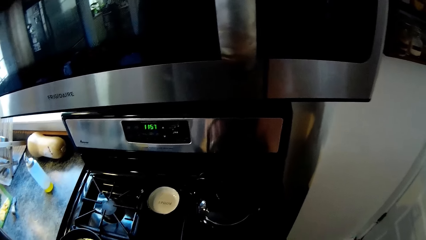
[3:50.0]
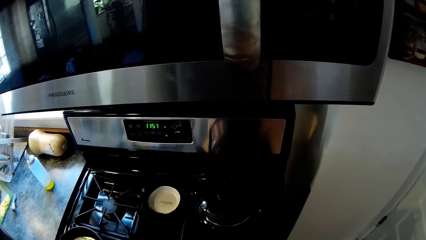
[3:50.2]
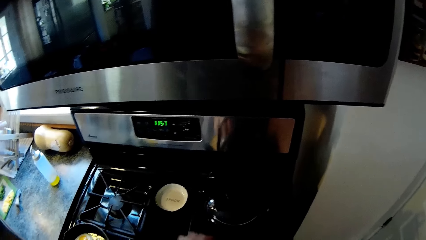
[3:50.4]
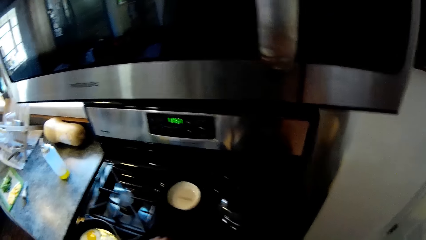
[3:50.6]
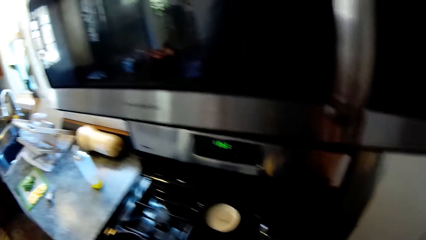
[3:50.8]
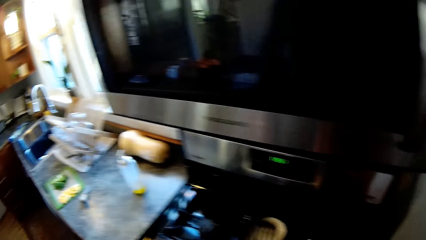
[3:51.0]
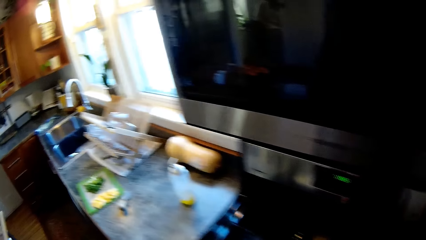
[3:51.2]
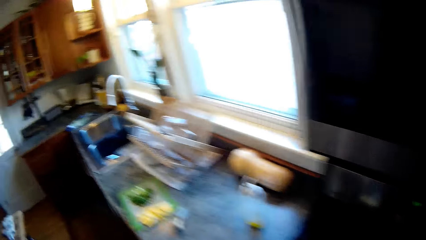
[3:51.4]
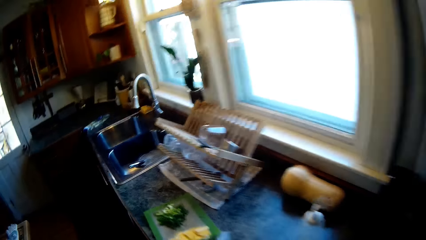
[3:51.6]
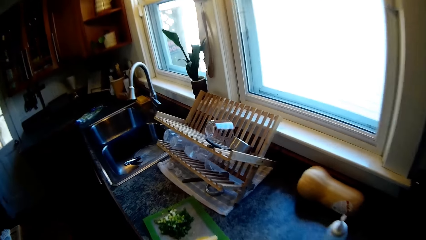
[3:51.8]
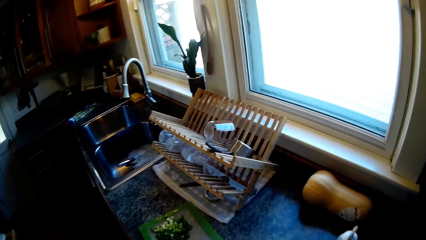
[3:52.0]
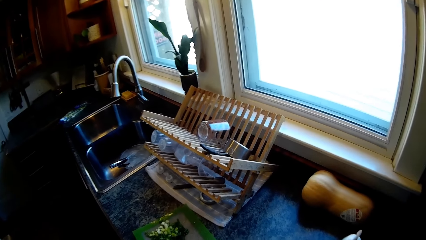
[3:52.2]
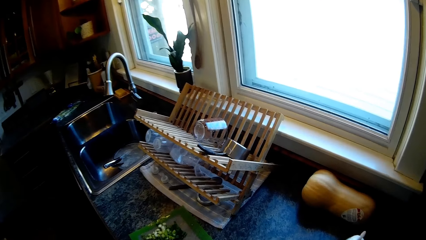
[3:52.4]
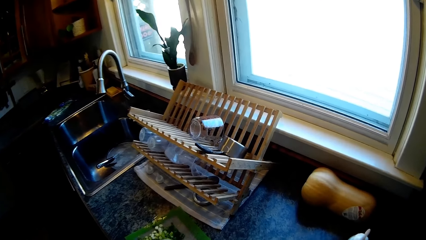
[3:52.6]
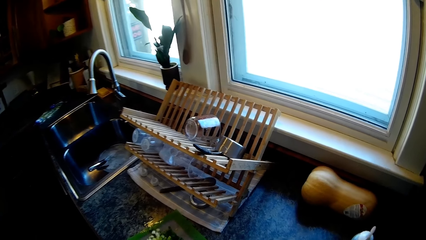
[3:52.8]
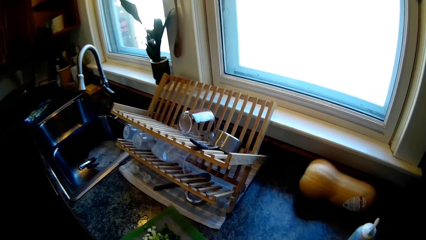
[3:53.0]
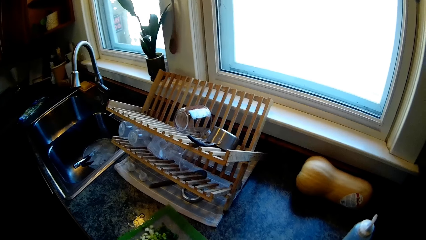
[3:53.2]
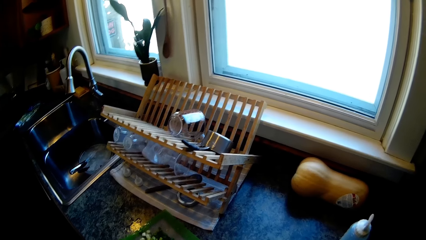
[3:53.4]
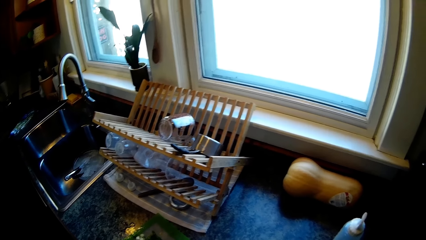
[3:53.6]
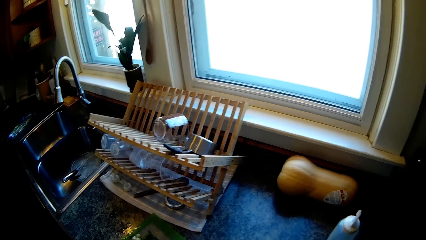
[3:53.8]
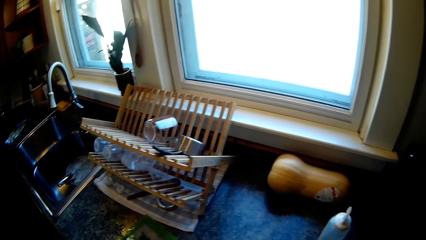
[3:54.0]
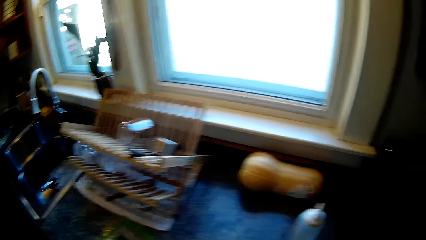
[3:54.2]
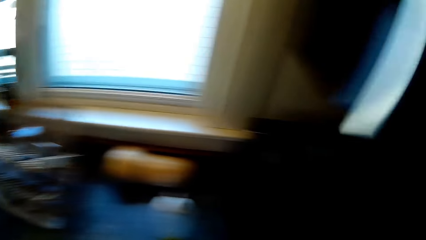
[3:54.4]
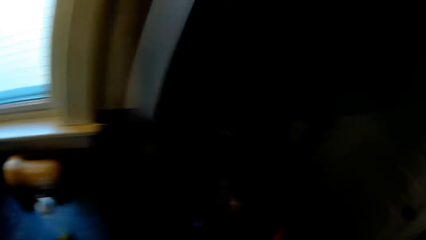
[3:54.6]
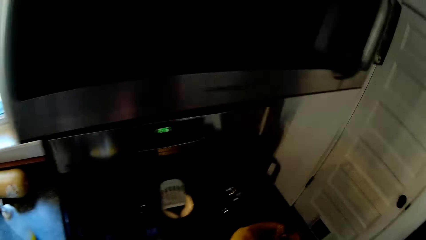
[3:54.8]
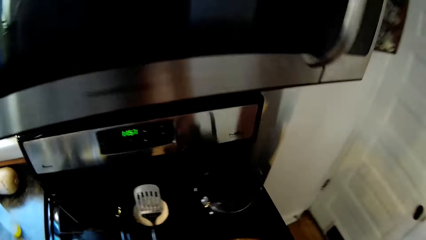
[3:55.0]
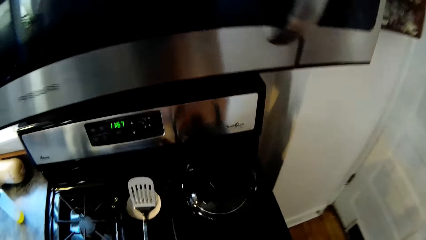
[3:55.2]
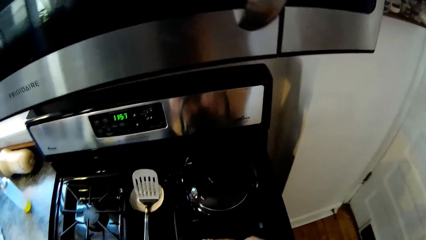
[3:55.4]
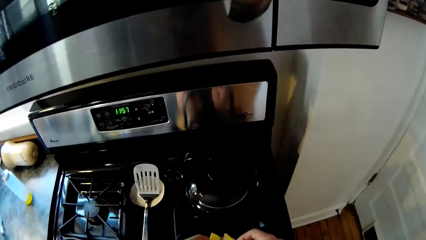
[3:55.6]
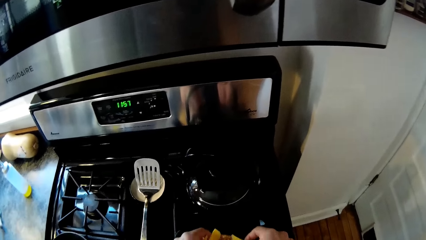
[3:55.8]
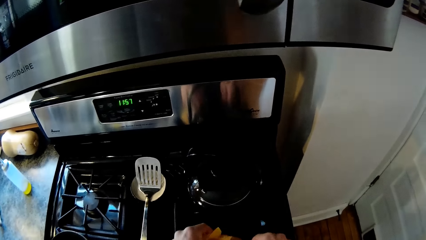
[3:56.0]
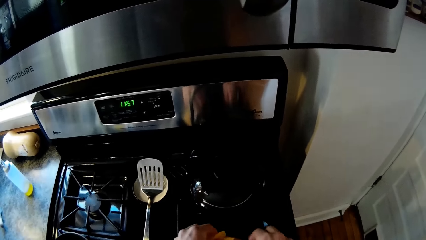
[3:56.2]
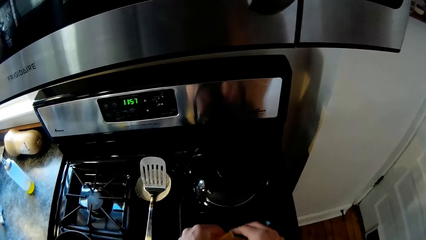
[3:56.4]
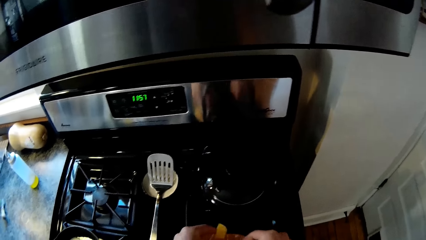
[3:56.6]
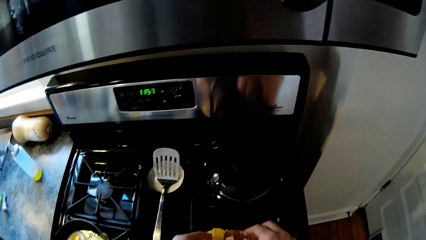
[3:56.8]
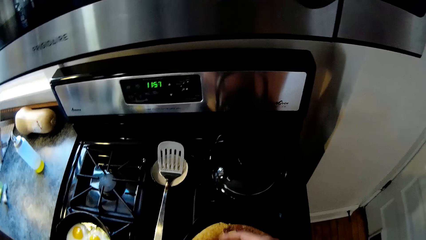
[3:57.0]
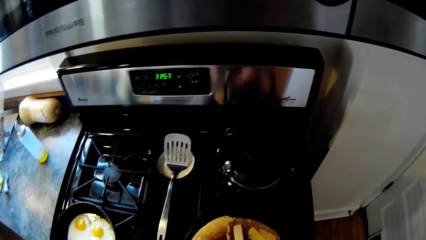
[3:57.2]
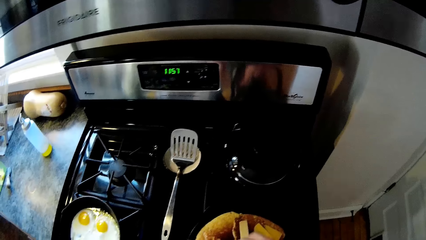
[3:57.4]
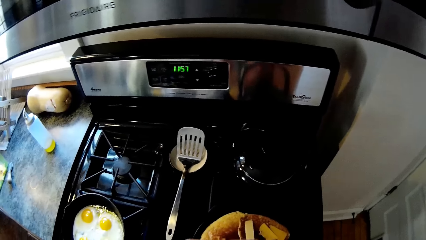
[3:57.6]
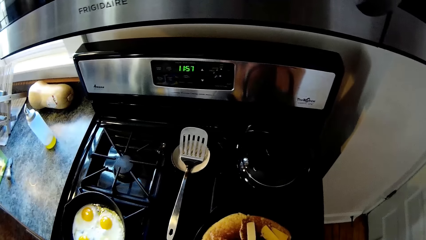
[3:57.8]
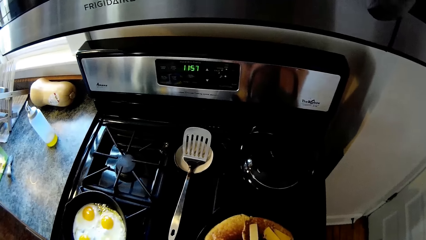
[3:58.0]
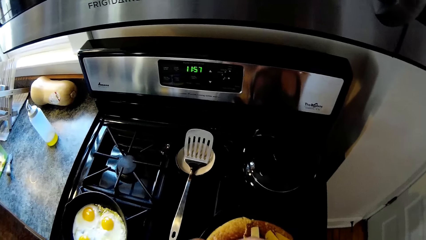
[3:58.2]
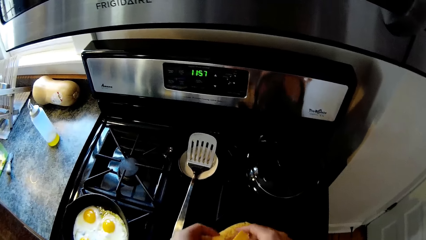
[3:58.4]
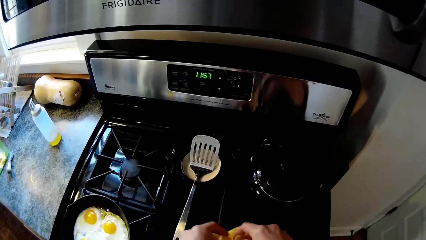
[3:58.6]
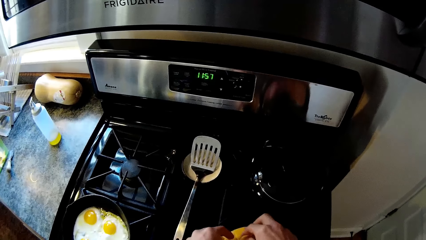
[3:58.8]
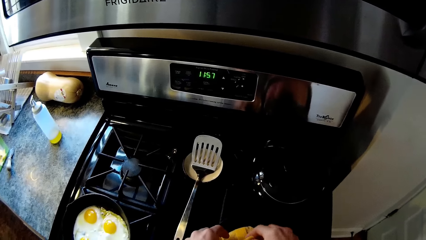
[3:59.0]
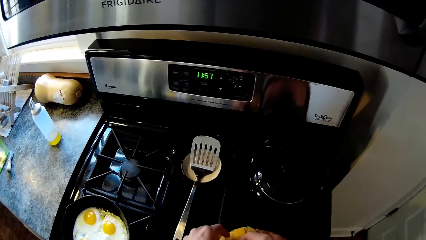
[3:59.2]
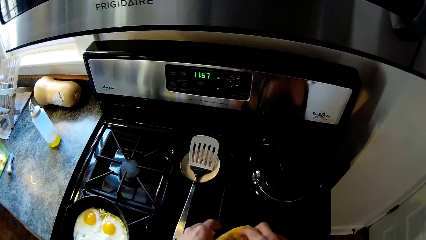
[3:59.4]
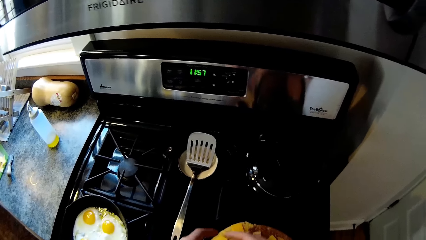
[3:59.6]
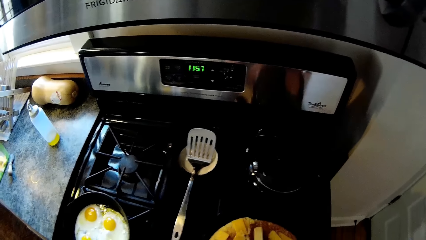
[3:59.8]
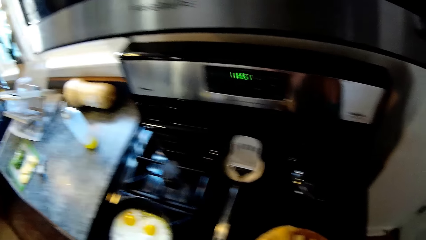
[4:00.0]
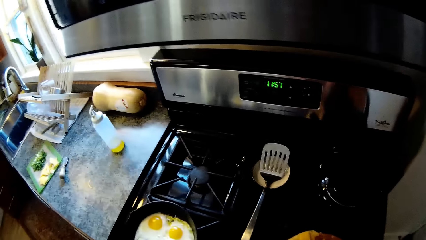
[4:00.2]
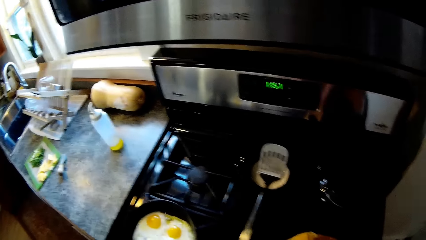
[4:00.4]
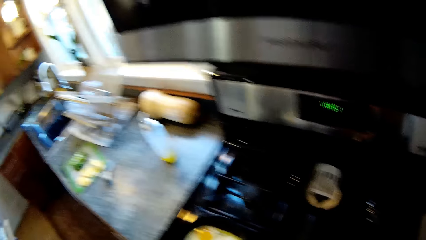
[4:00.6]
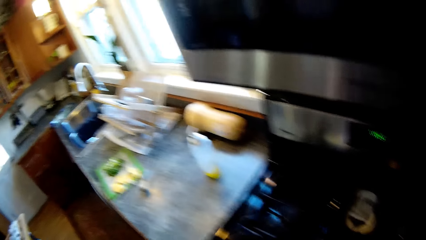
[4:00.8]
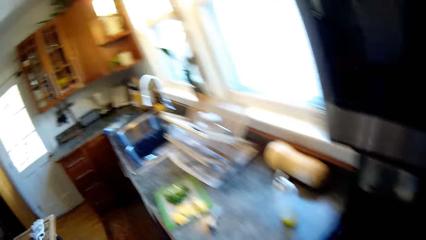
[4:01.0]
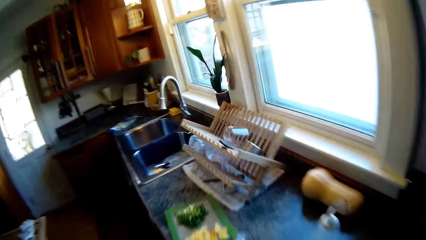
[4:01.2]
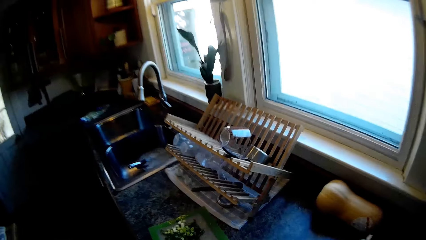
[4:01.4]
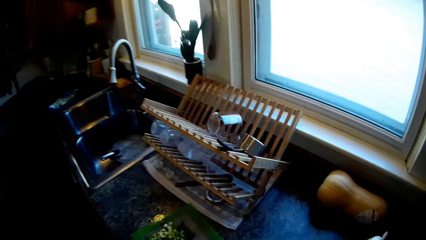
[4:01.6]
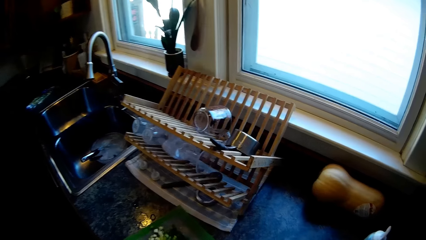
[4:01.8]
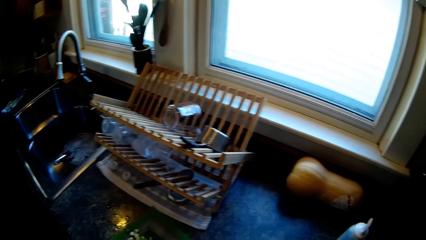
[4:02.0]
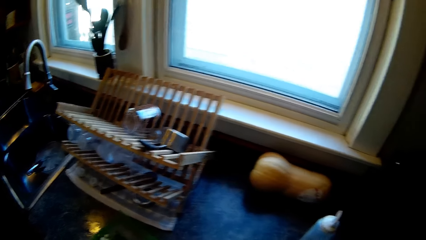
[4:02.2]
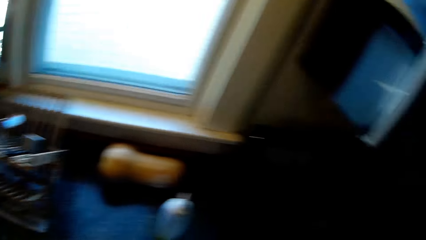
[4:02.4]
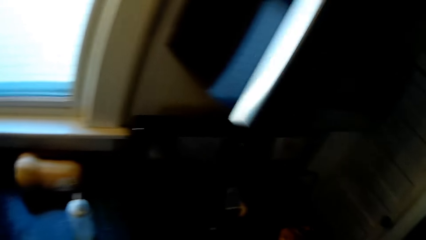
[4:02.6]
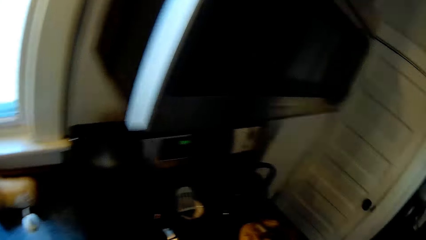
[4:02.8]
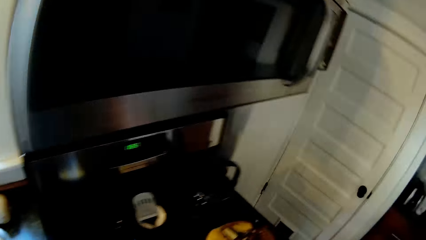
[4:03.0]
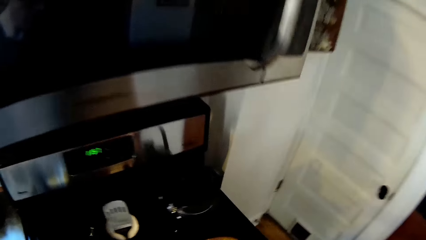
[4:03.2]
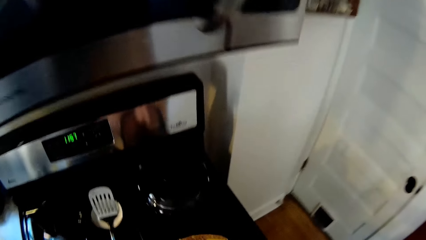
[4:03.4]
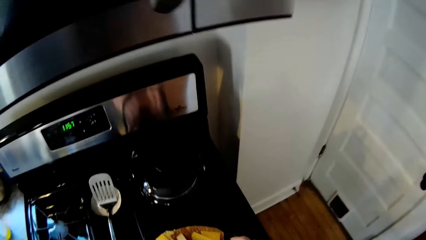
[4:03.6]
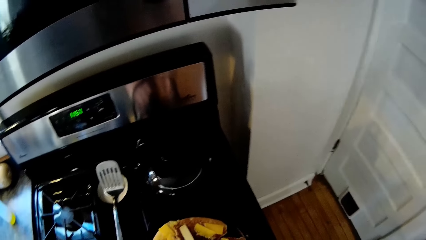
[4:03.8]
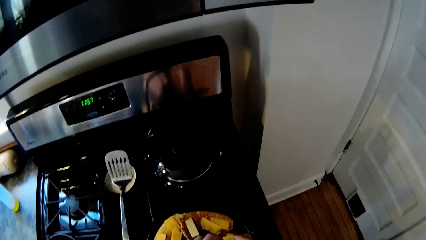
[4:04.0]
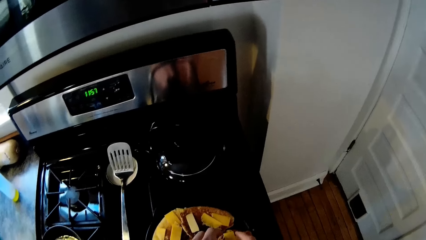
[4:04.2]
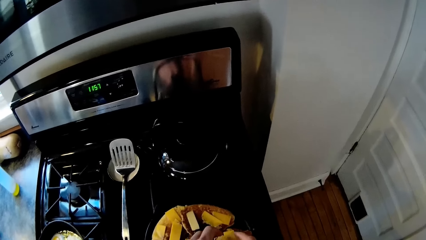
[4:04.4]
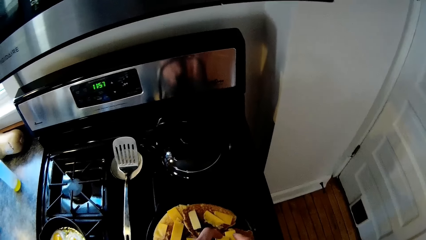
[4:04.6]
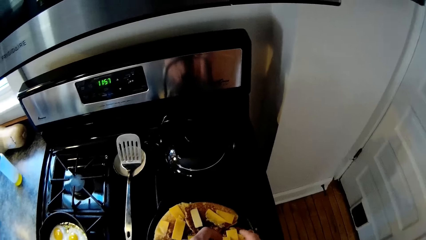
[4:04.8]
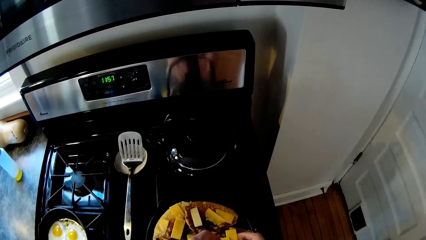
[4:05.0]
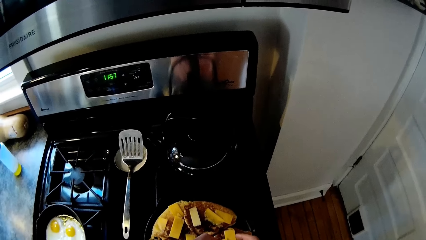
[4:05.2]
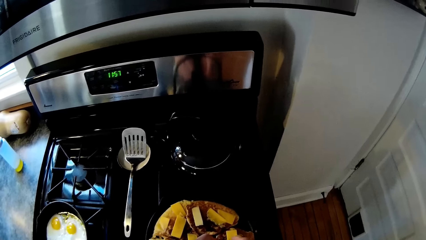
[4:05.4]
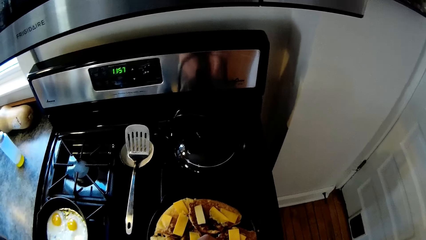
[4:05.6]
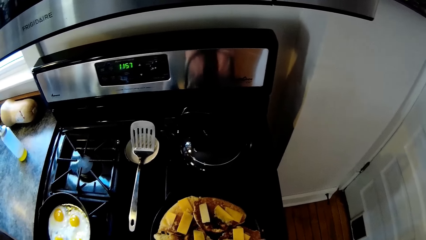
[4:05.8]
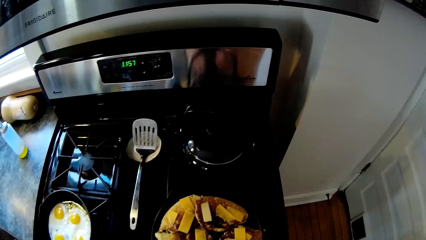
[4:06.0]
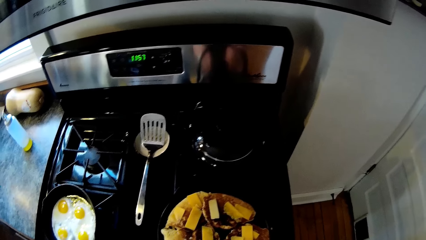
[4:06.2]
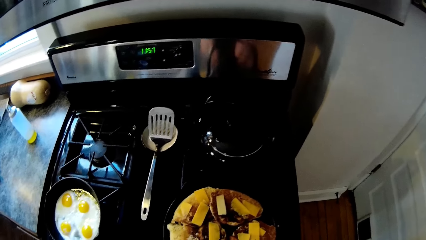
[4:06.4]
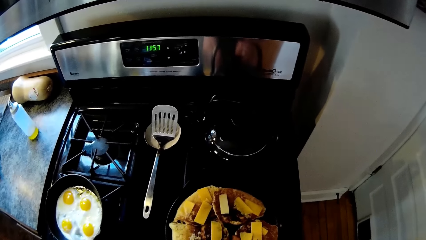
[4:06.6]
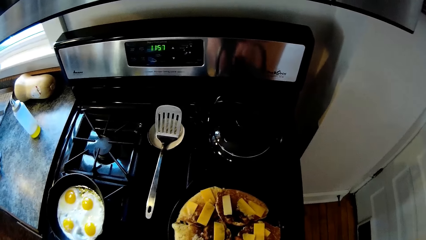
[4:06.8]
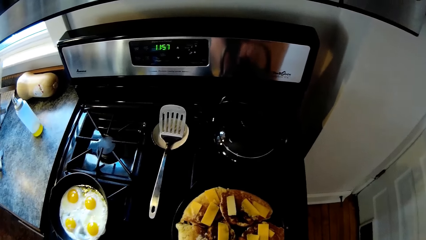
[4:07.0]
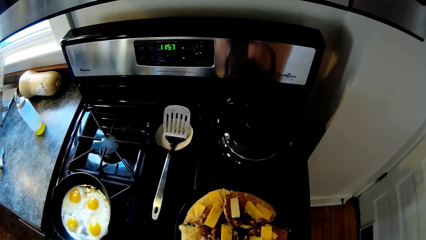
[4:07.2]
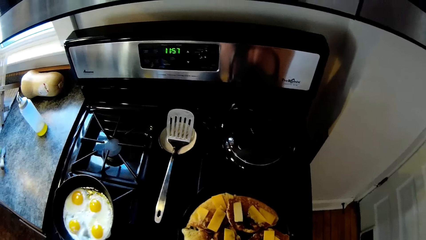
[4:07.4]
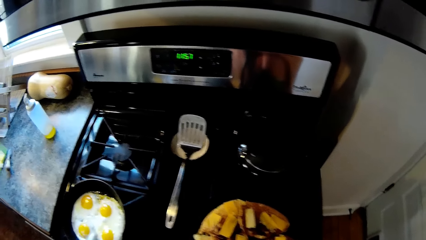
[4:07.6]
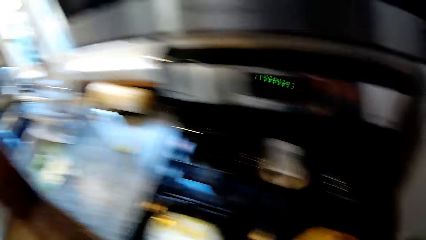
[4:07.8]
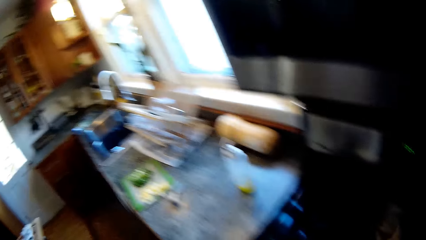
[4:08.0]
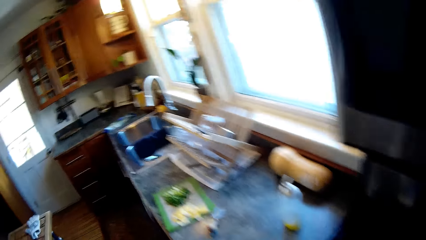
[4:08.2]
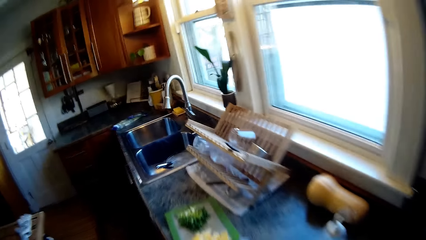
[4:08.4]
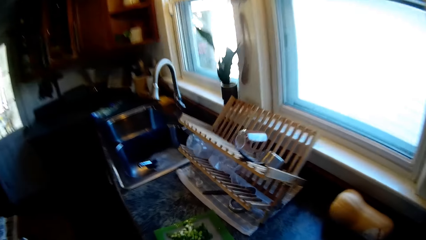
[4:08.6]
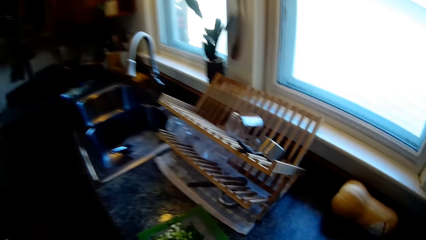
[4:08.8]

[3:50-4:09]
The camera wearer picks an object from the packet. They drop the object on the dough. They cut some cheese on the pancakes with both hands.
